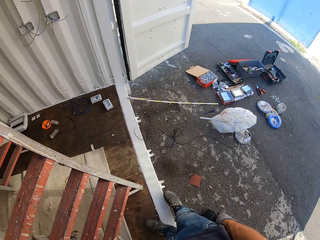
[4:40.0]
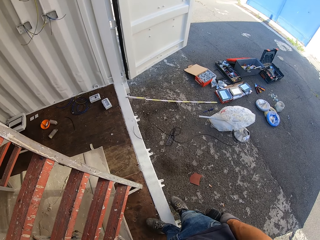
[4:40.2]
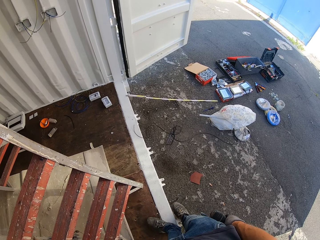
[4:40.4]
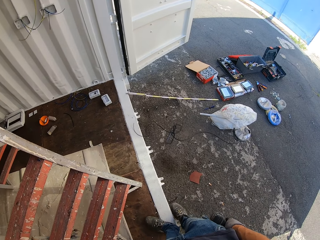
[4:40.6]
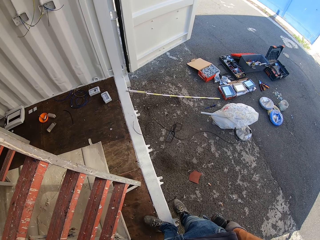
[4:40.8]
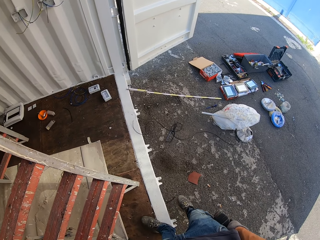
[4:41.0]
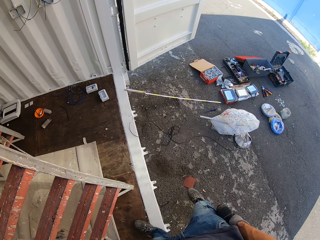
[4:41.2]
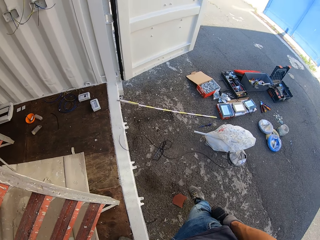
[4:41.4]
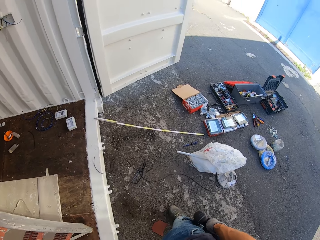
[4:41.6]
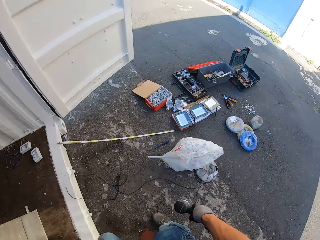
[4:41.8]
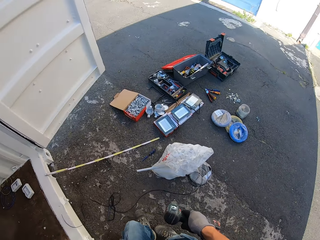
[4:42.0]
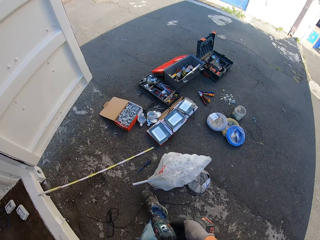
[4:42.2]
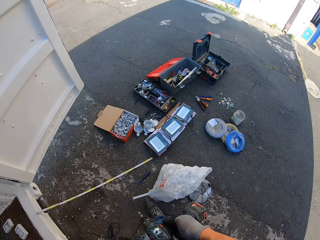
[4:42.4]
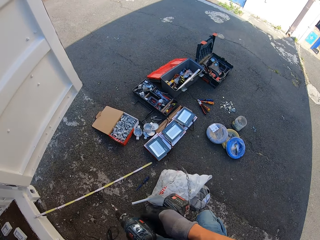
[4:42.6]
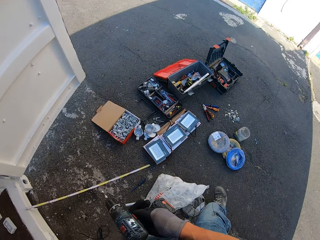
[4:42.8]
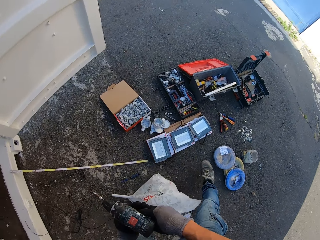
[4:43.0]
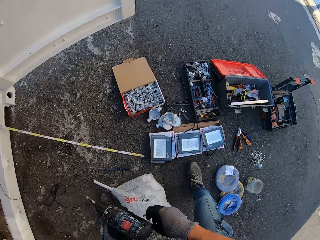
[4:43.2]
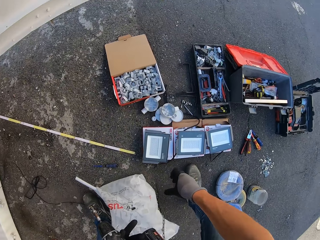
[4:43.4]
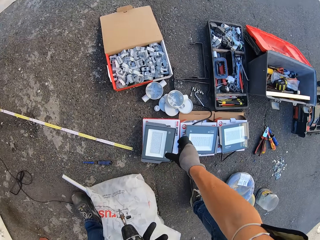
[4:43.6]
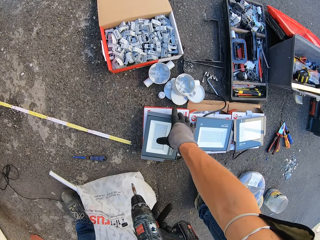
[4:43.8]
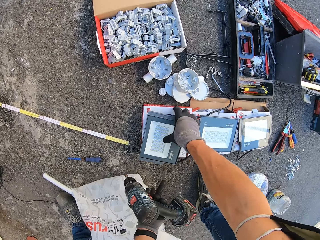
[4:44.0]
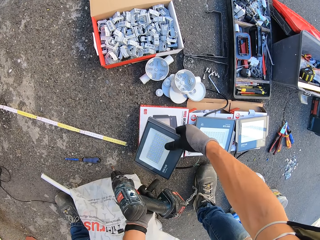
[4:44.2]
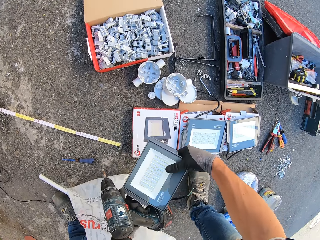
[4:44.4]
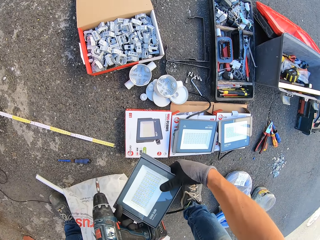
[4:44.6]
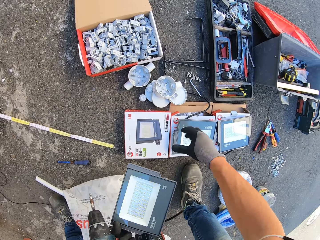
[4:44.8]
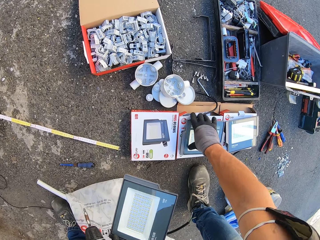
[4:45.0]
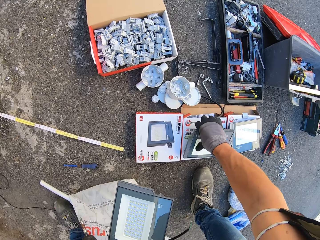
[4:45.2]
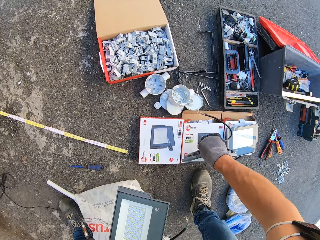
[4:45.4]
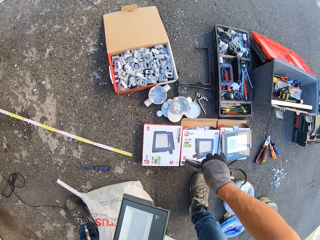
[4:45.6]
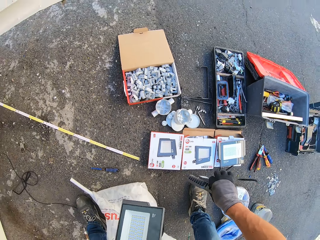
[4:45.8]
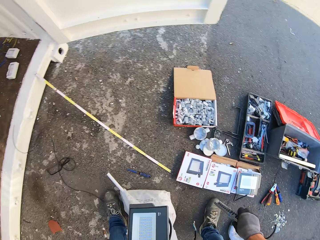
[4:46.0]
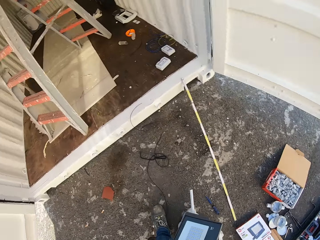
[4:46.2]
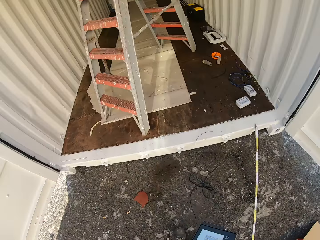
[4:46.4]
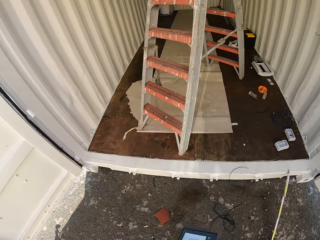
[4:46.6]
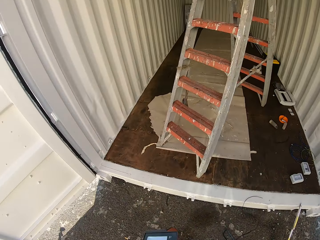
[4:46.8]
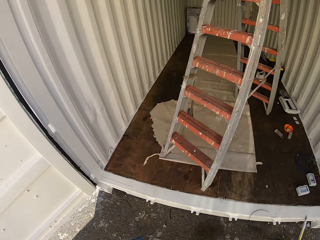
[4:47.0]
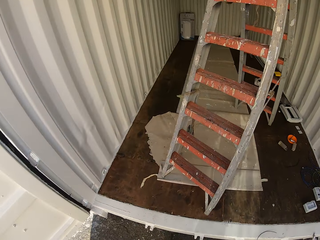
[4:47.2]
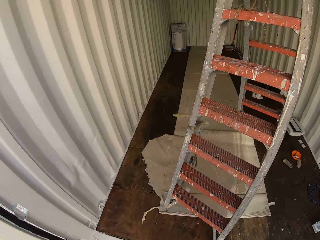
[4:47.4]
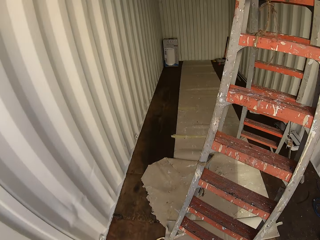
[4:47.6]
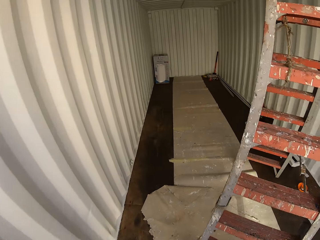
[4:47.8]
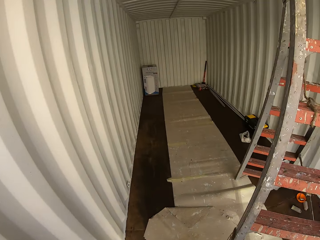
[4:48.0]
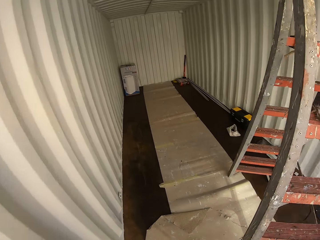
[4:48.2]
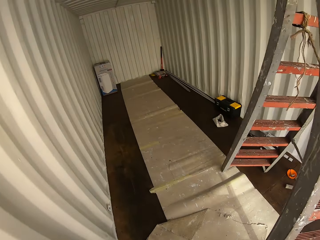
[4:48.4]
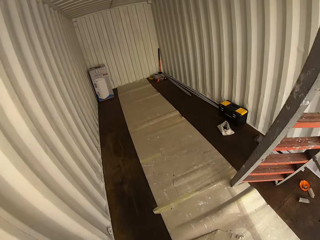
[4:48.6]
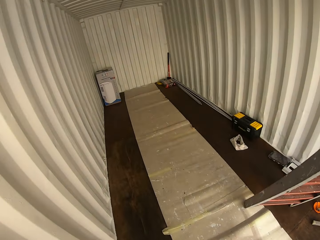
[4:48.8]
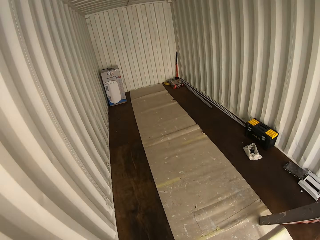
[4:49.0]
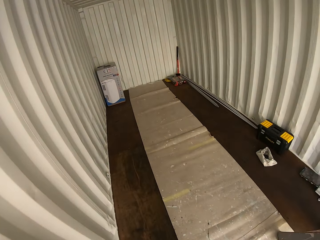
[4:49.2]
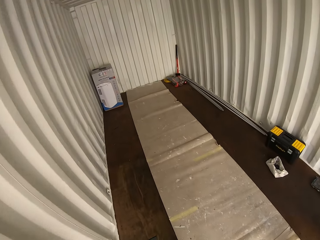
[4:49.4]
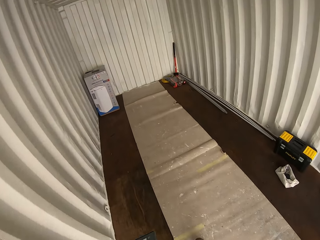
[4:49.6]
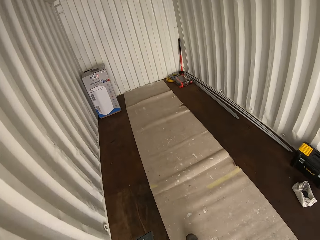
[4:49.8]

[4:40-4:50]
The camera wearer walks with the drill. They grab LED panel lights from the ground and hold the drill. They walk back to the container house with the panel lights and the drill.

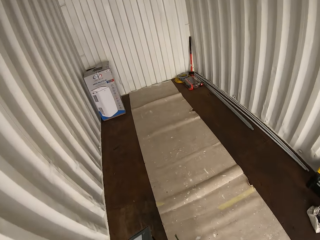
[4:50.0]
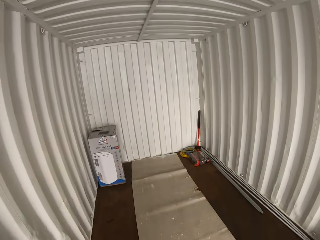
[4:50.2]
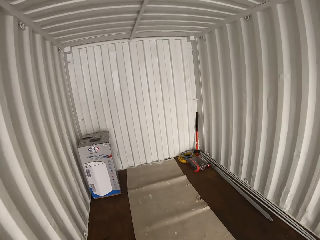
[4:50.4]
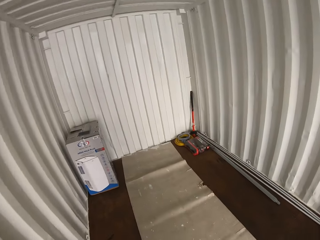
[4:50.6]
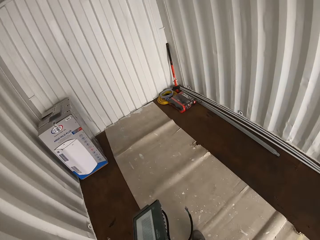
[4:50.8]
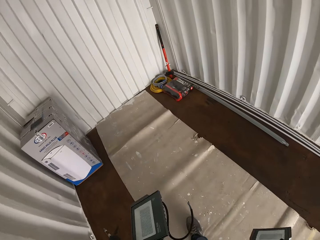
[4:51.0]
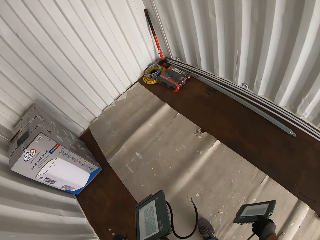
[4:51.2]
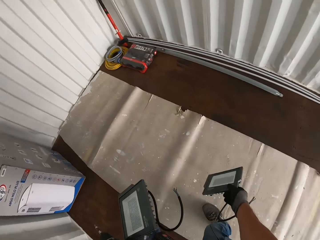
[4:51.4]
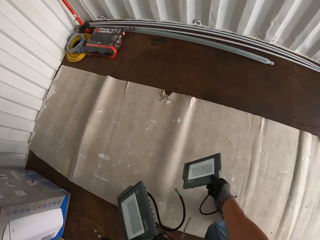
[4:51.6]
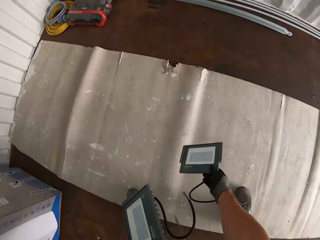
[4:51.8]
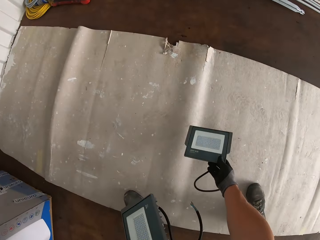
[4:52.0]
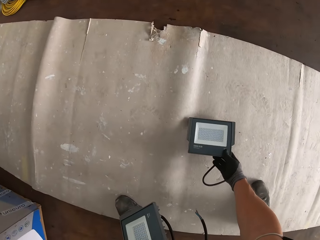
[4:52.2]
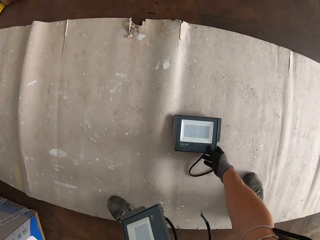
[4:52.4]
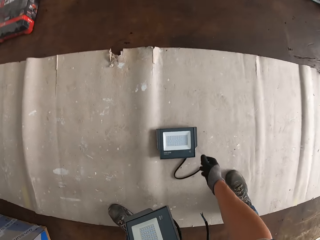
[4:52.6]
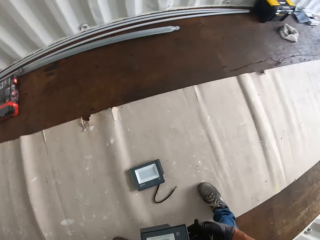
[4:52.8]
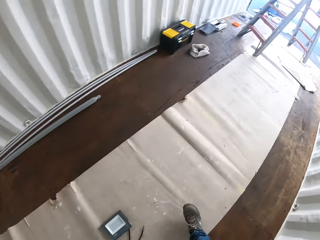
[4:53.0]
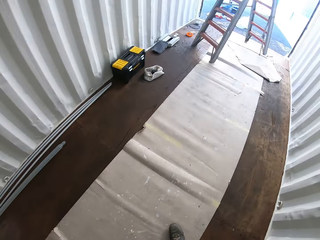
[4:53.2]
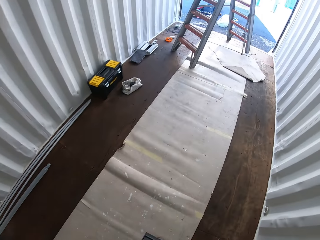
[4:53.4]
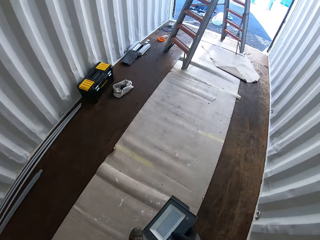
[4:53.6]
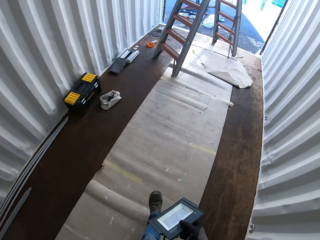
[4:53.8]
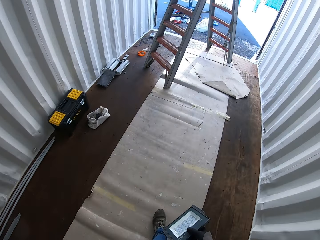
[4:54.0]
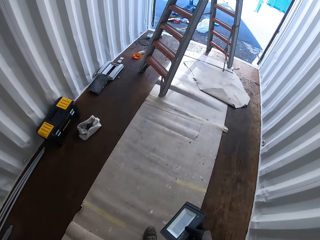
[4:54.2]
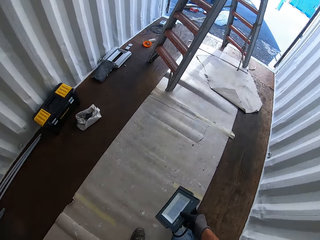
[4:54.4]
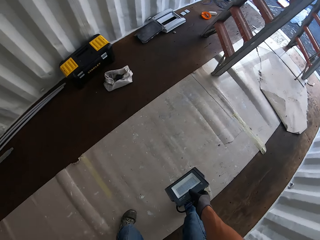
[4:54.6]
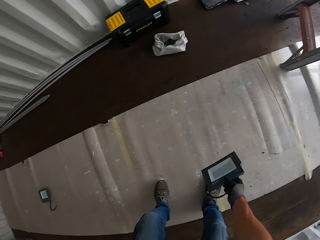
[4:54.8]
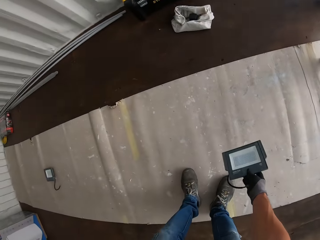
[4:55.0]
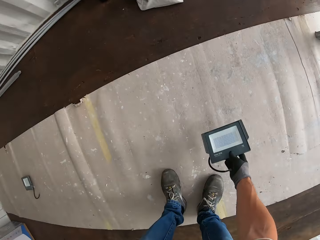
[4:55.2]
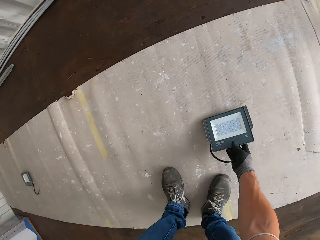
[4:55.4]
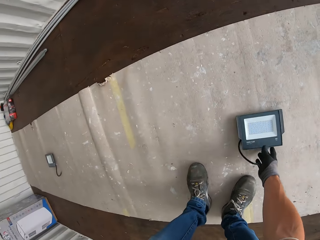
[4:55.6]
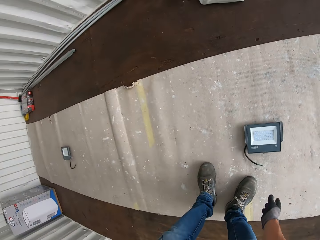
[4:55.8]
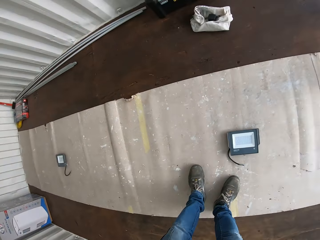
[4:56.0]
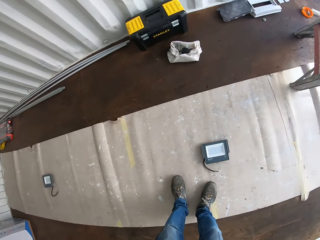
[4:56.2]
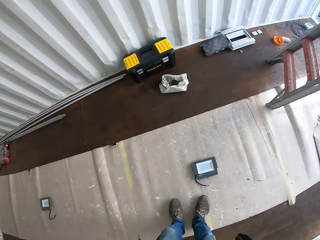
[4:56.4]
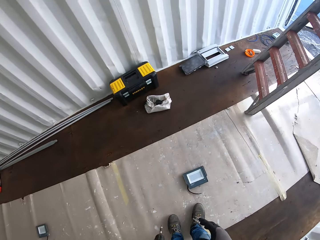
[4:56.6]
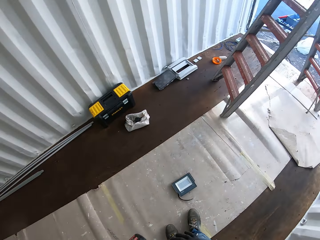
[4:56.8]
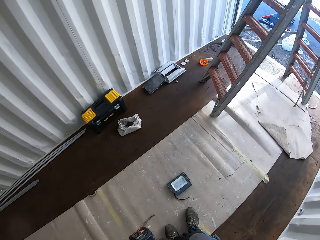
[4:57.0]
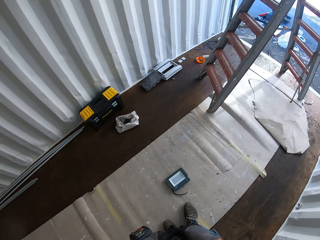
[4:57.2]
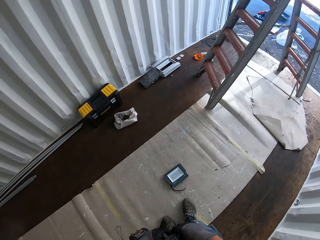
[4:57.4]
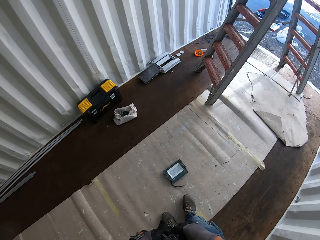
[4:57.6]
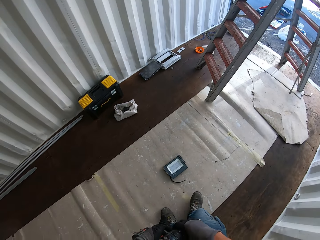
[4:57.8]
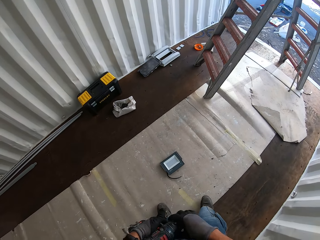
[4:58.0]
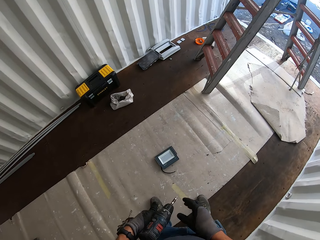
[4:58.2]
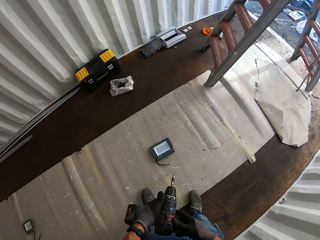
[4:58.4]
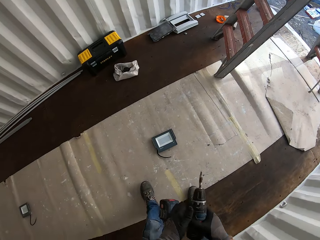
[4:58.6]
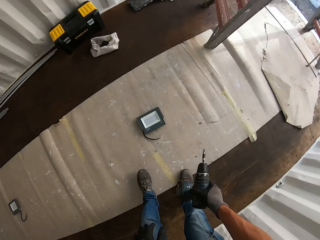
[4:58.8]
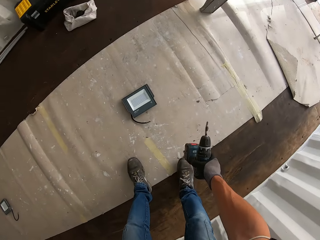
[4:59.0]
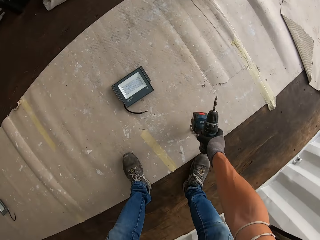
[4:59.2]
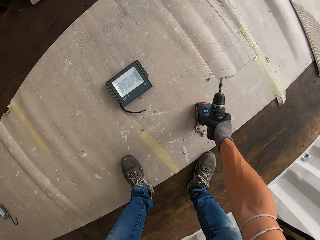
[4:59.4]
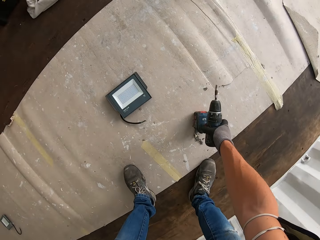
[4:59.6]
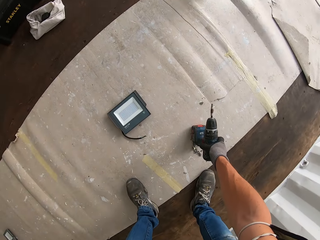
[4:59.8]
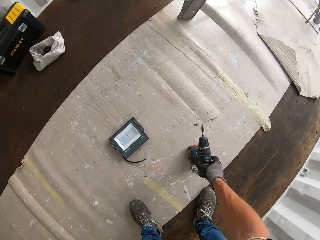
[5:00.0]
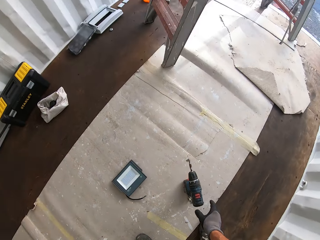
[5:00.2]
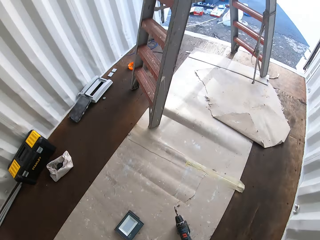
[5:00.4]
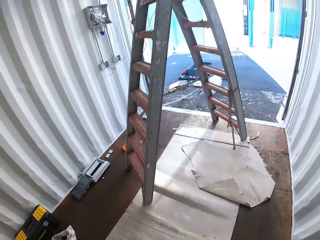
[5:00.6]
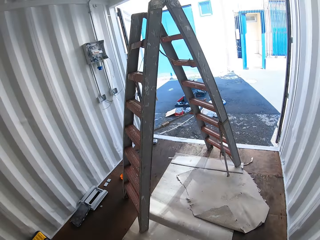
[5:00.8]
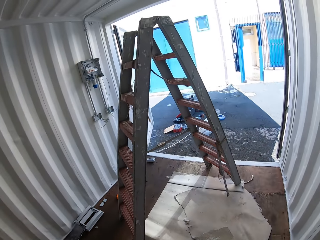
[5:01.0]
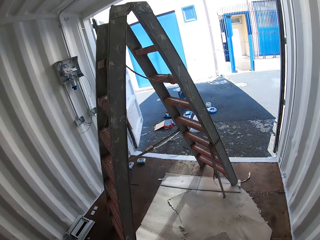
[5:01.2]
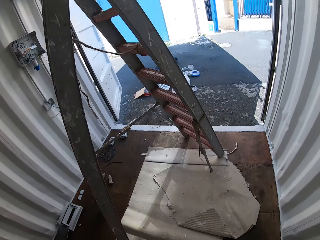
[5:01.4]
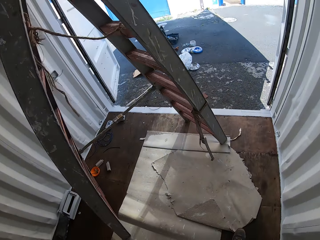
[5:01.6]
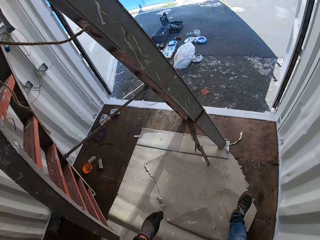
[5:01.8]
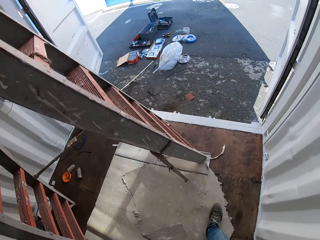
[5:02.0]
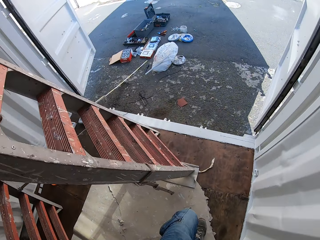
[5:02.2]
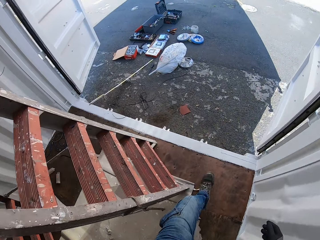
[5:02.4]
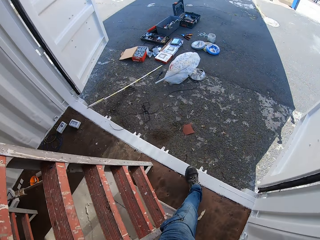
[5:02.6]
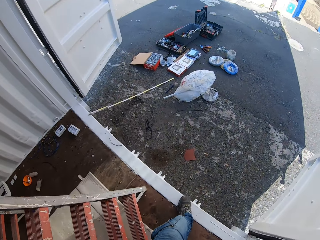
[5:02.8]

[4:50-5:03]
The camera wearer holds the other panel light and puts one panel light down on the floor. They carry the panel light and the drill. They put the other panel light down and hold the drill. They put the drill down on the floor. They walk towards the exit.
